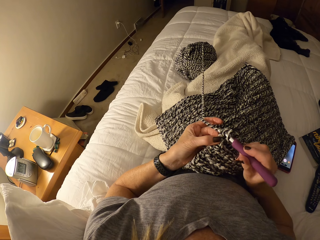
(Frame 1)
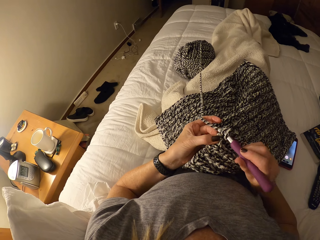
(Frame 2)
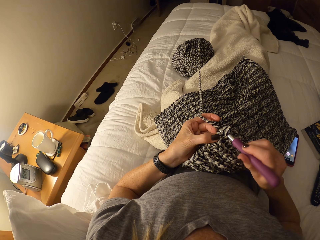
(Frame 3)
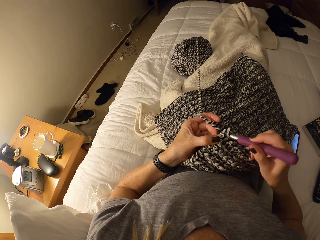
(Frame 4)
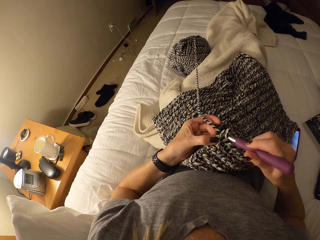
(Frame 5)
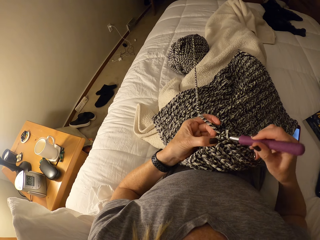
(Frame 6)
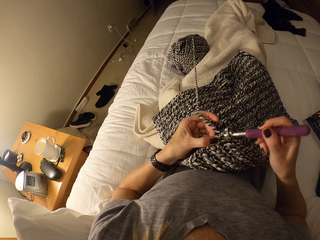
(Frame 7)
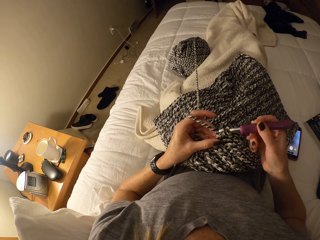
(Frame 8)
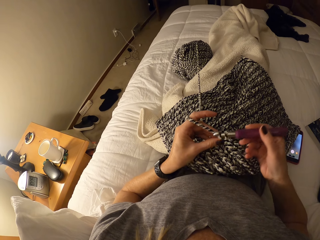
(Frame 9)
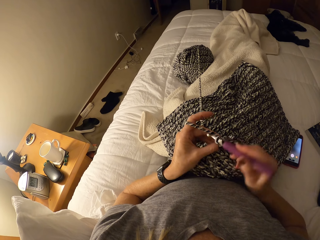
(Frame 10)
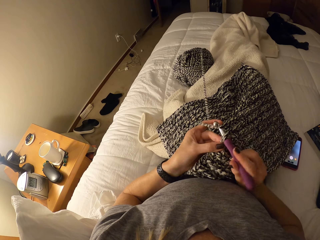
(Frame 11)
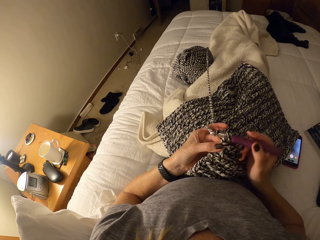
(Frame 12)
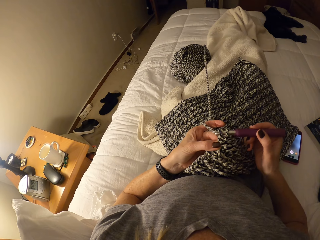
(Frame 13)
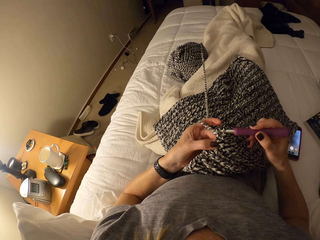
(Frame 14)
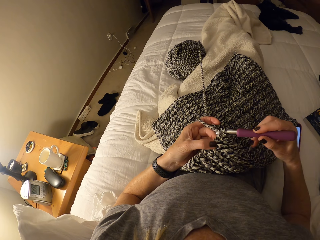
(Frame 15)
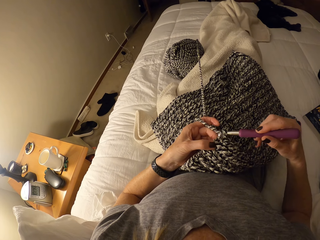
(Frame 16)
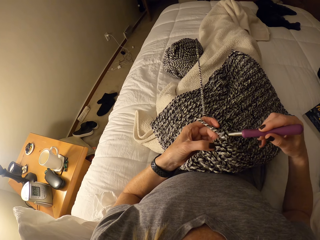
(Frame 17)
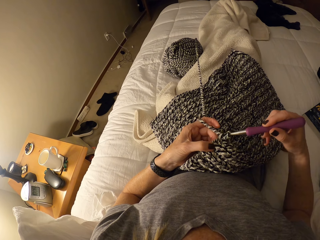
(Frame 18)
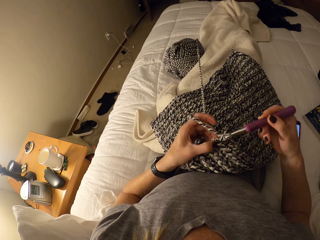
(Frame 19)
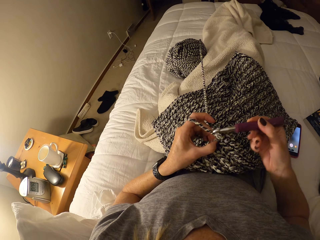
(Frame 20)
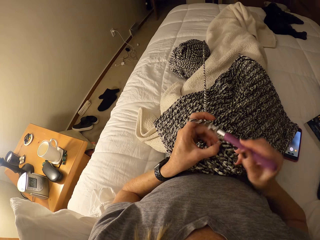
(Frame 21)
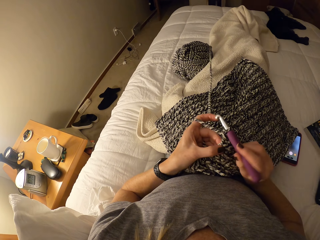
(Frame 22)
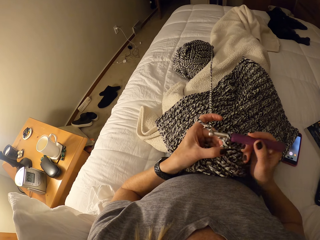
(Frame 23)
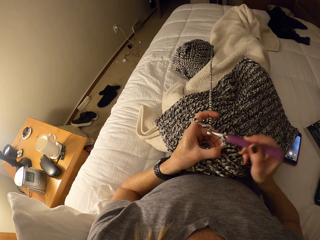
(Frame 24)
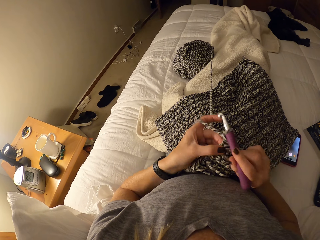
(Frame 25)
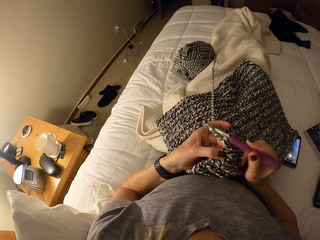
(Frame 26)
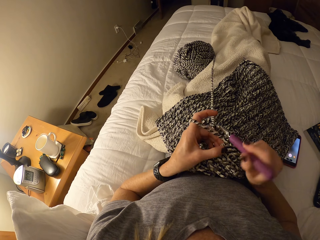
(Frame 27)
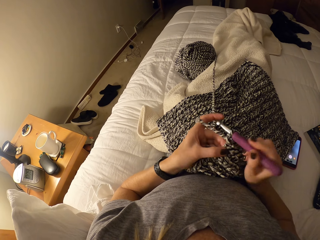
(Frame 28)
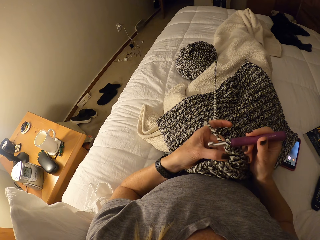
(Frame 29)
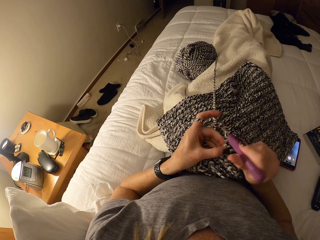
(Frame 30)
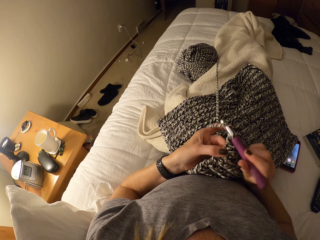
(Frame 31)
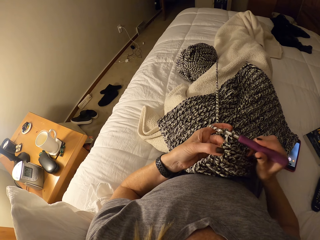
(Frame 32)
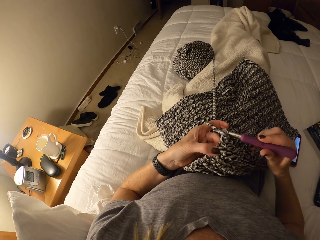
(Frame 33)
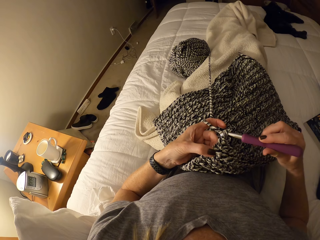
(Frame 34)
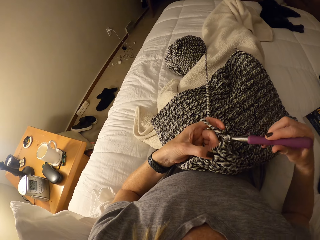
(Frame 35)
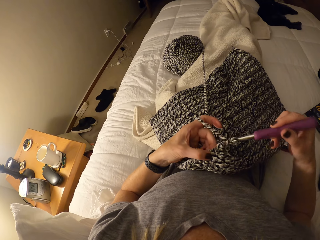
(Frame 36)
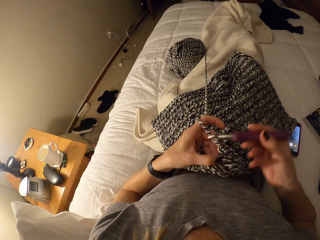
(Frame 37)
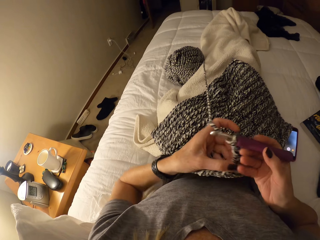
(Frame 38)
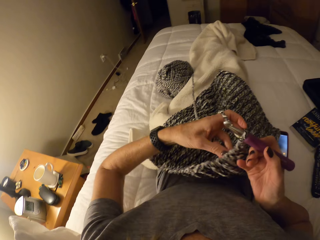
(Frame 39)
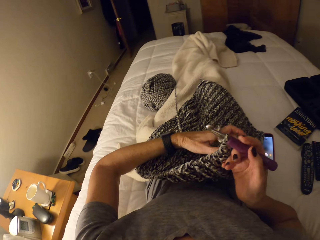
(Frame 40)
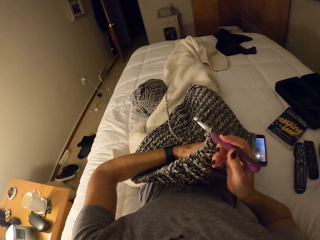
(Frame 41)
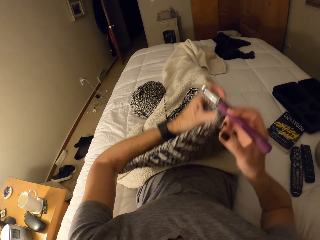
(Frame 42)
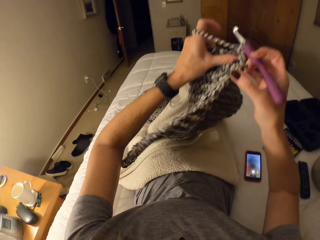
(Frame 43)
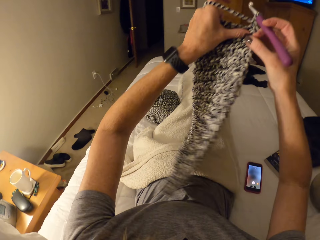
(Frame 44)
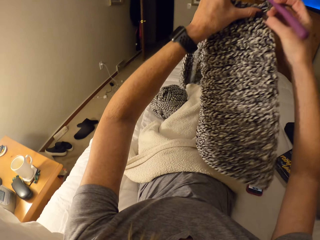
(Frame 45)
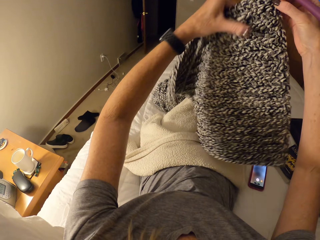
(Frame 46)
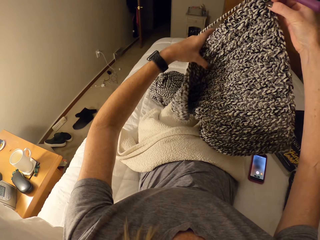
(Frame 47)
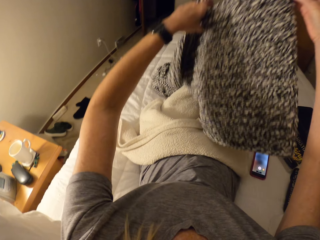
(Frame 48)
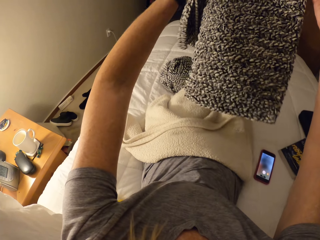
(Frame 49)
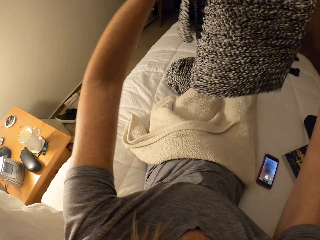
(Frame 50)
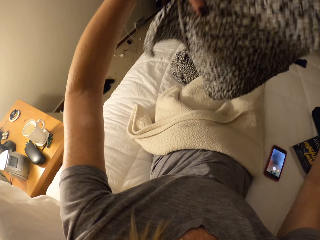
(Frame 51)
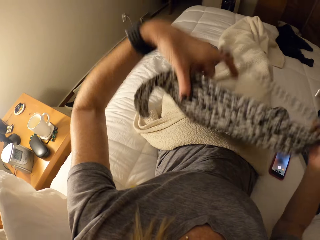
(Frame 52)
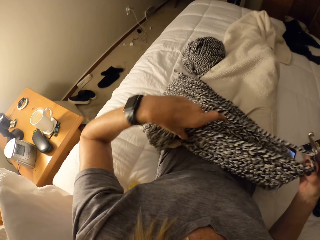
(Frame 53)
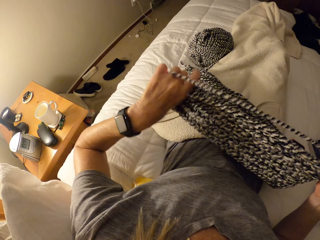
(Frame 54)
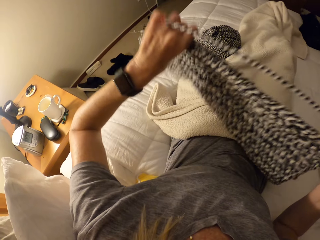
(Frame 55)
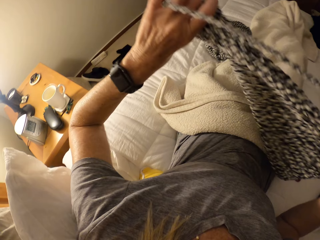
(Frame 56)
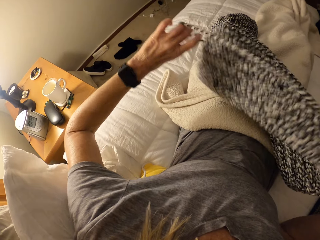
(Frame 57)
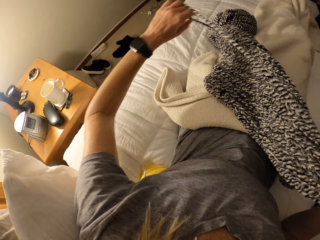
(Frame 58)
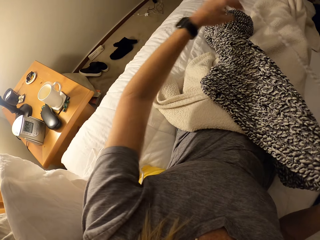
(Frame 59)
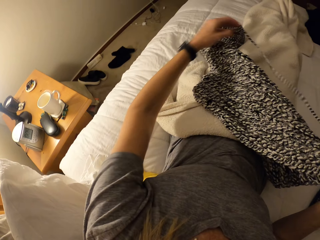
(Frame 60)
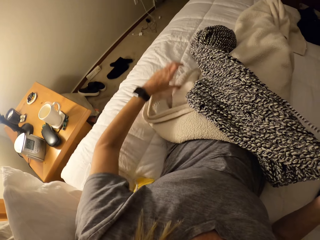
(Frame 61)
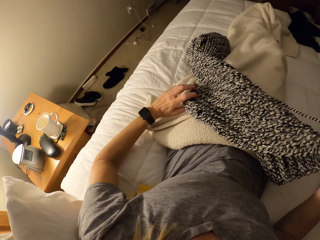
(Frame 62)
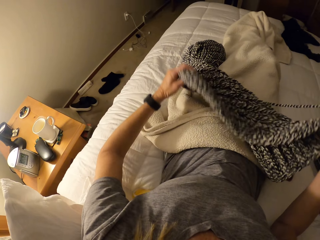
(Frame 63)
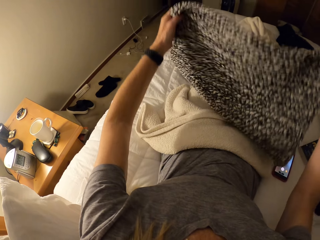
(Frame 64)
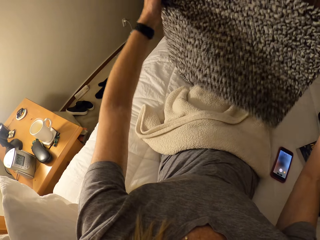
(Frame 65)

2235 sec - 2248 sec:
The camera wearer lifts up the fabric. She turns the fabric. She drops the fabric on her lap. She stretches the fabric by her left hand. She pulls the knitting wool by her left hand.

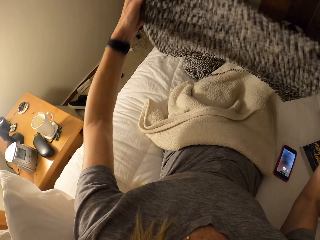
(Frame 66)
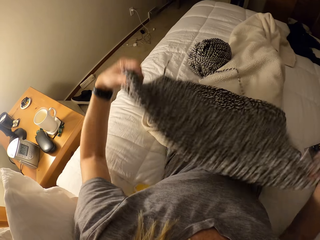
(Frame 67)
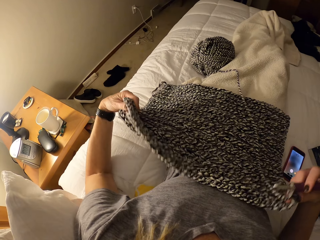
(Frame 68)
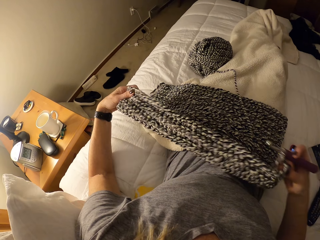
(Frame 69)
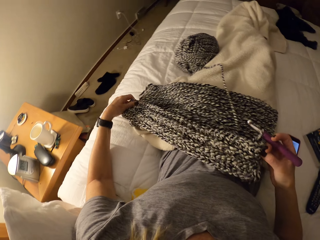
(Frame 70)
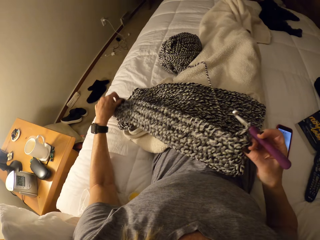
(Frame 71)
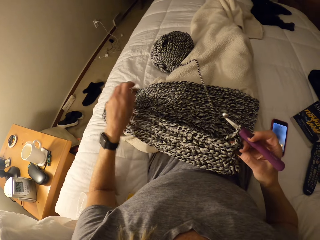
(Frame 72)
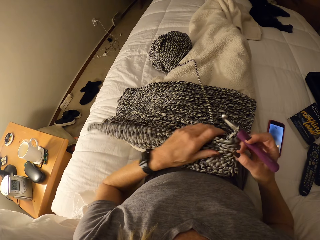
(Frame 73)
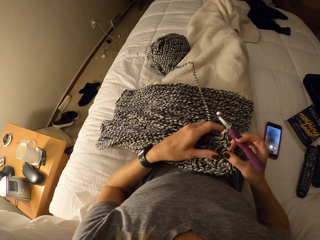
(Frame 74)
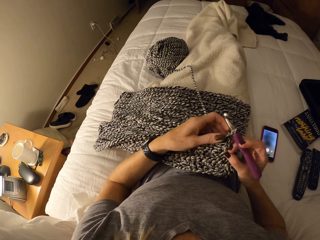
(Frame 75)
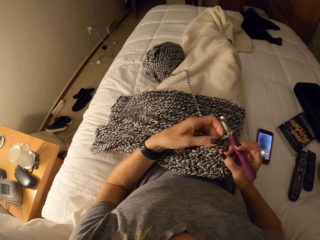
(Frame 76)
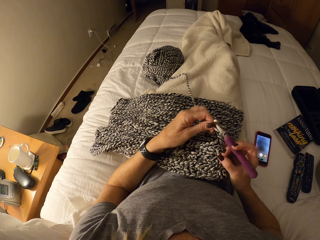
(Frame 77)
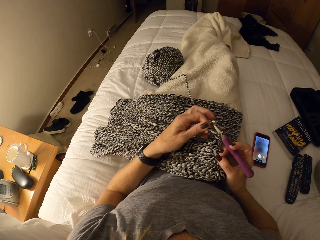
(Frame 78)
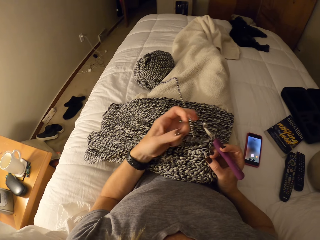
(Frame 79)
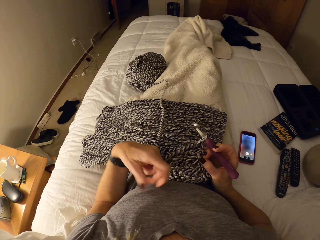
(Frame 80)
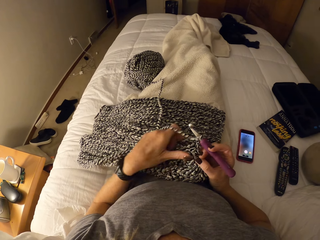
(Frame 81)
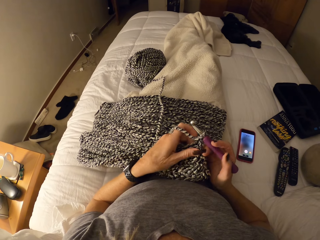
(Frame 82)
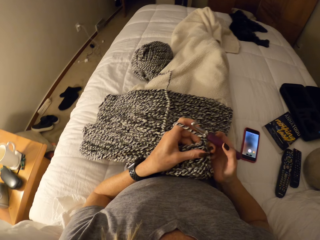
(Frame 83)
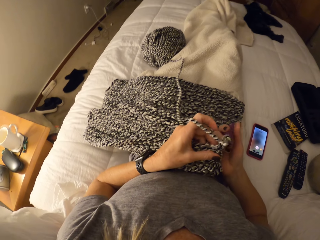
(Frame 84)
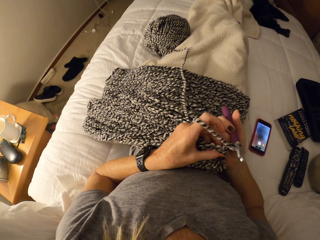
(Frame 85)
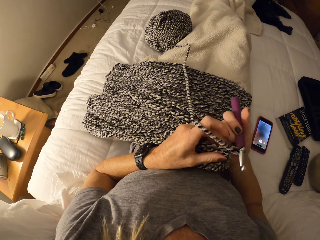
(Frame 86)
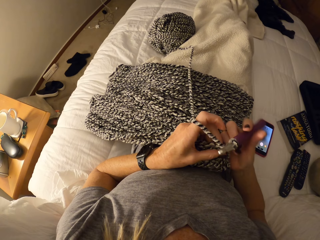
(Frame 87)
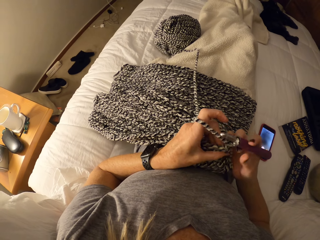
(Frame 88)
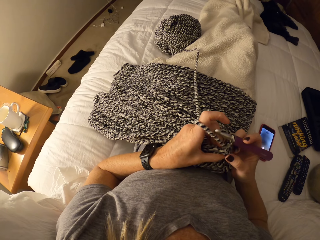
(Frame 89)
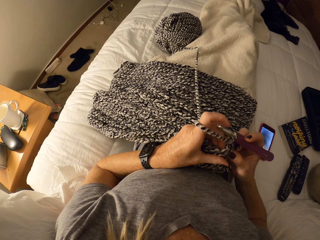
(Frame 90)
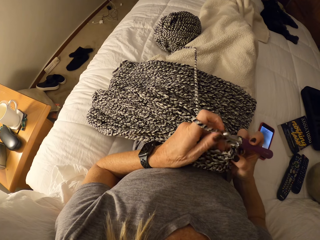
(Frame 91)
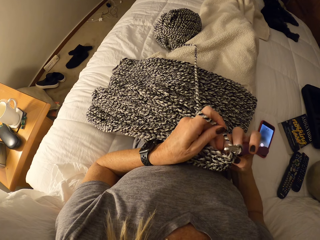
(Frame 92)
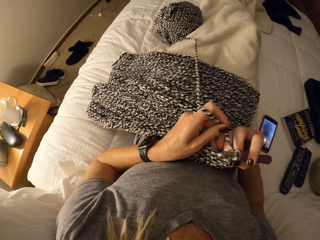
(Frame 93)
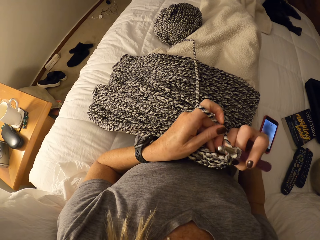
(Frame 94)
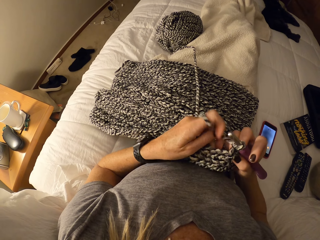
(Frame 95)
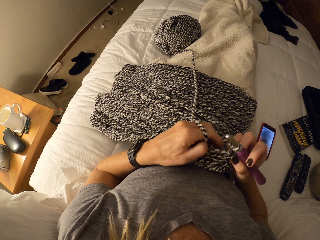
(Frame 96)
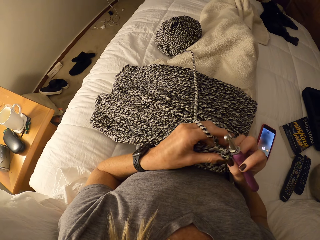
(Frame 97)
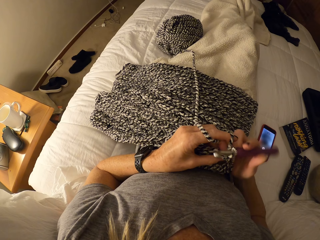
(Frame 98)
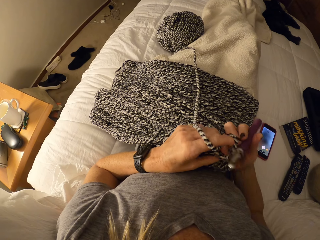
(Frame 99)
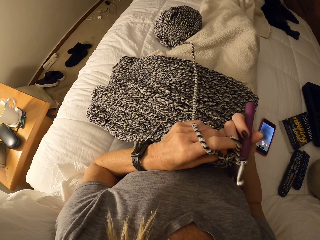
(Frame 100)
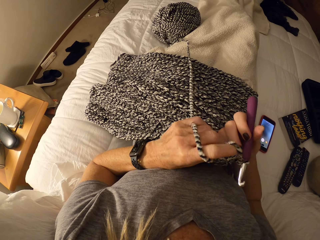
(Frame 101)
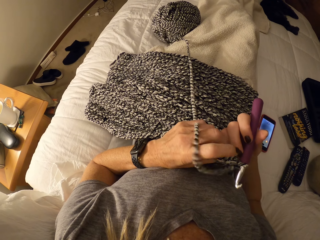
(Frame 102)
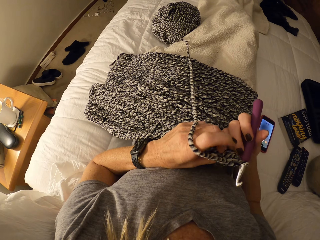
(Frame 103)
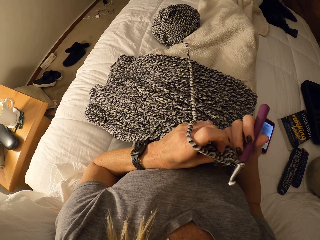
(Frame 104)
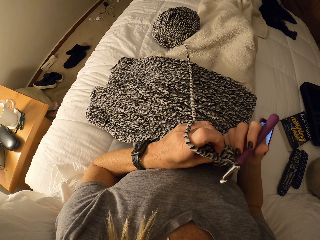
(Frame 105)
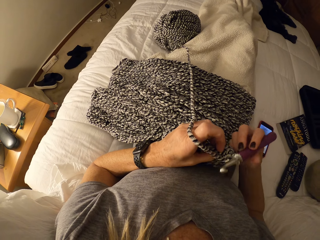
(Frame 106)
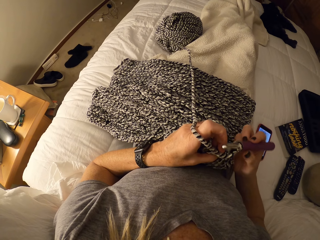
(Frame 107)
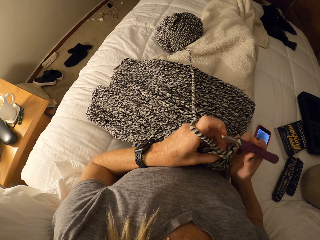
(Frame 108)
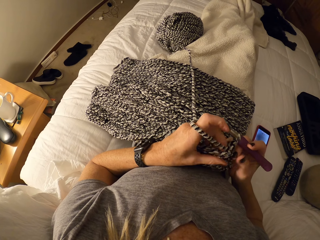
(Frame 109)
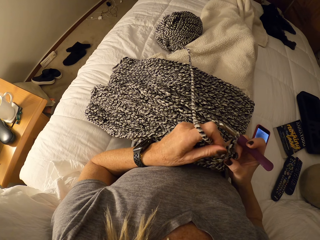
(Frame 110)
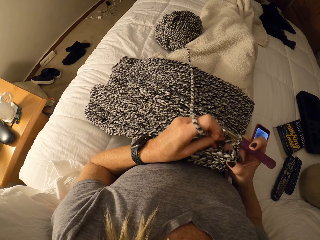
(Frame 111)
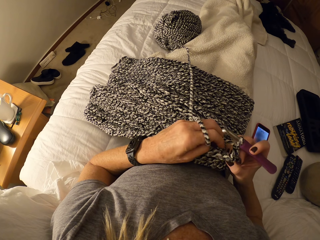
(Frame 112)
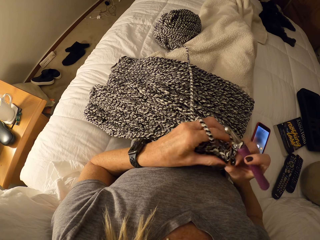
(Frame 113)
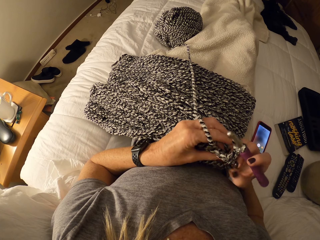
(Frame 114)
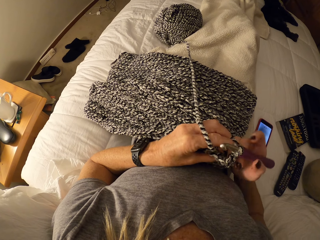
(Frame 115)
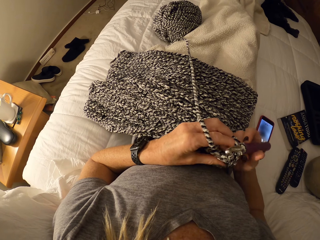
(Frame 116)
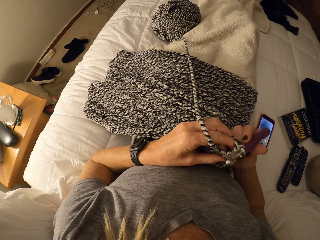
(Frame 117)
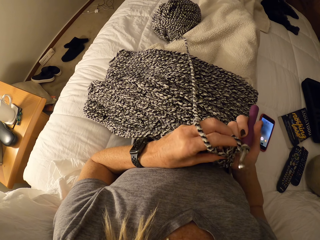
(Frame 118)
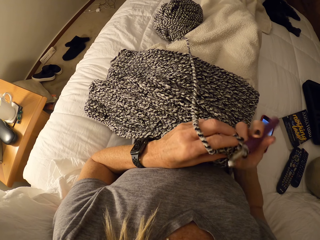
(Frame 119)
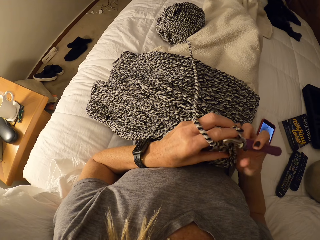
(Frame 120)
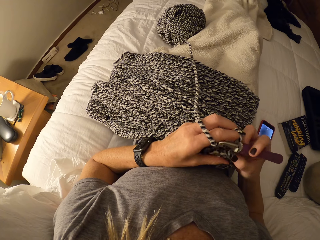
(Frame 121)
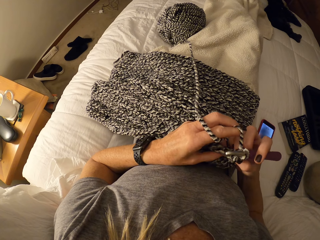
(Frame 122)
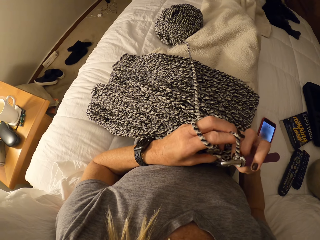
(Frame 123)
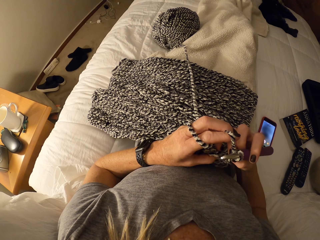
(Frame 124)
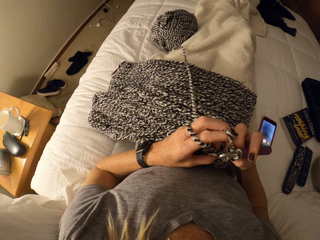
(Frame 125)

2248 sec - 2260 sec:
The camera wearer lifts up the fabric. She drops the fabric on her lap. She touches the fabric. She rolls the knitting wool on her left finger.
